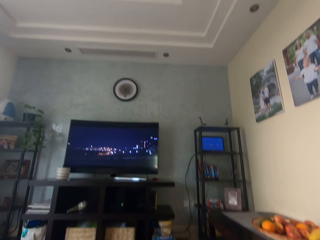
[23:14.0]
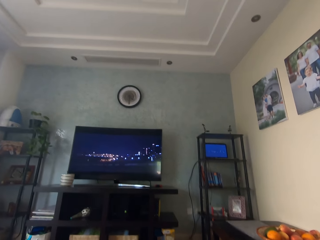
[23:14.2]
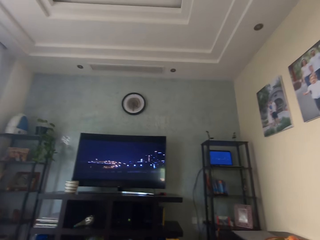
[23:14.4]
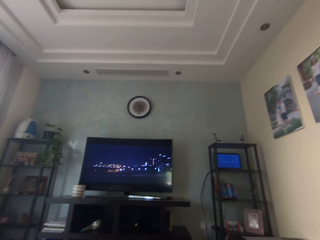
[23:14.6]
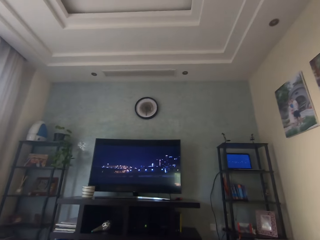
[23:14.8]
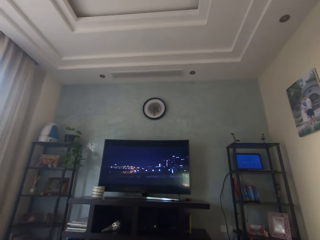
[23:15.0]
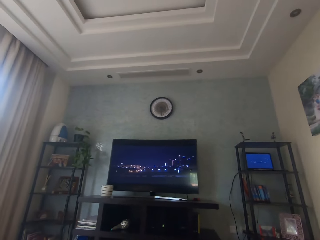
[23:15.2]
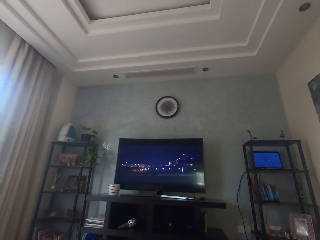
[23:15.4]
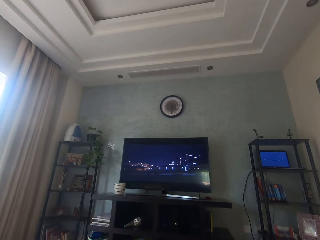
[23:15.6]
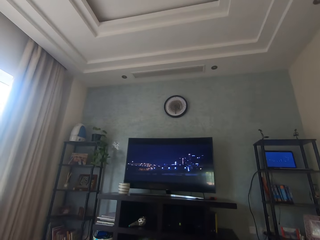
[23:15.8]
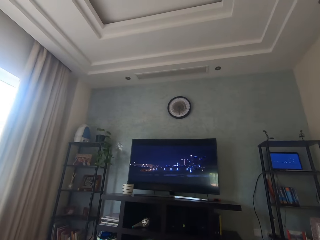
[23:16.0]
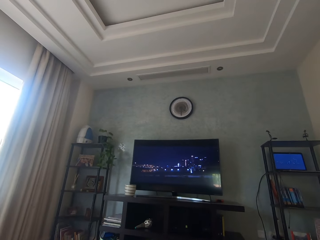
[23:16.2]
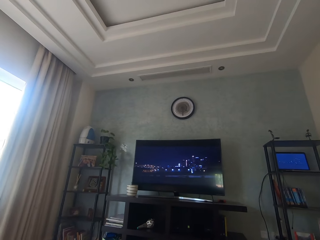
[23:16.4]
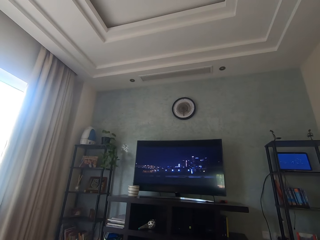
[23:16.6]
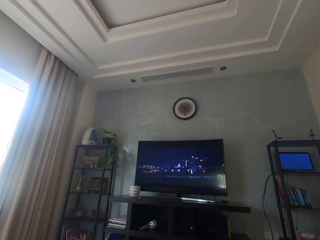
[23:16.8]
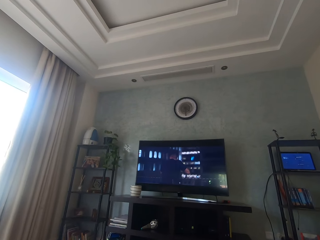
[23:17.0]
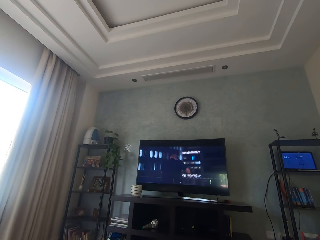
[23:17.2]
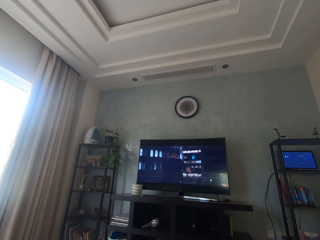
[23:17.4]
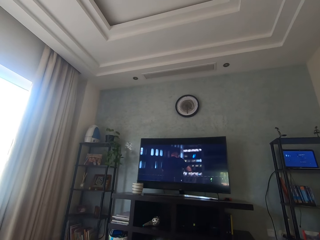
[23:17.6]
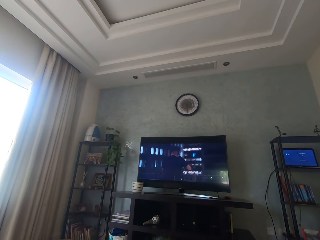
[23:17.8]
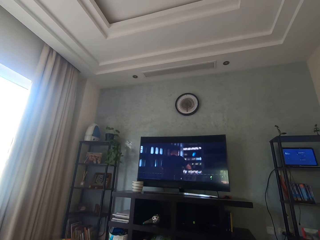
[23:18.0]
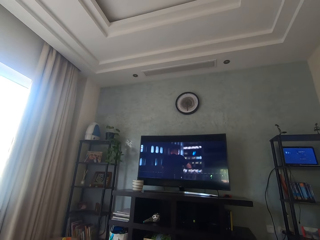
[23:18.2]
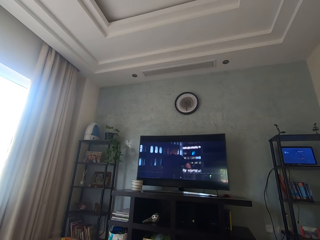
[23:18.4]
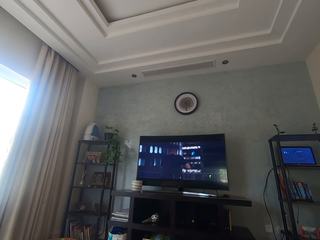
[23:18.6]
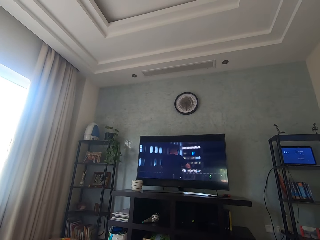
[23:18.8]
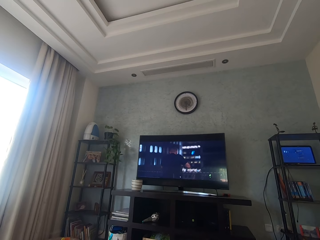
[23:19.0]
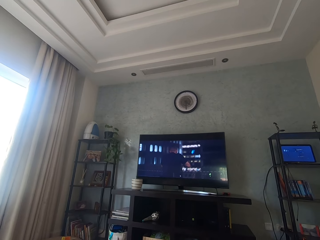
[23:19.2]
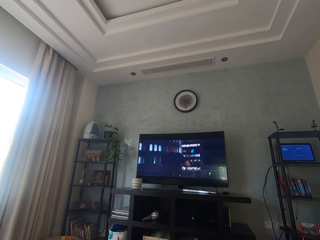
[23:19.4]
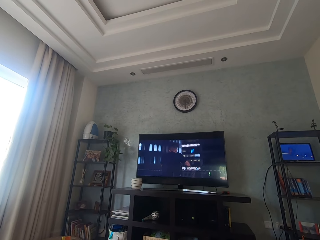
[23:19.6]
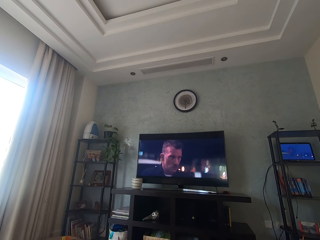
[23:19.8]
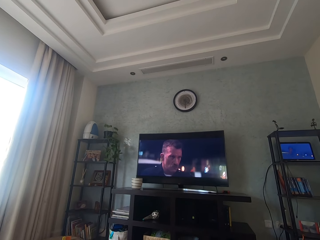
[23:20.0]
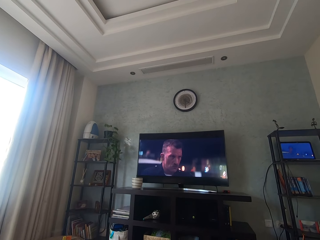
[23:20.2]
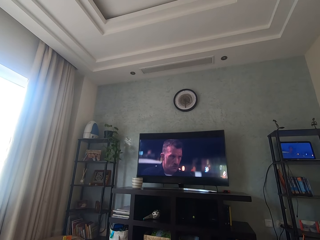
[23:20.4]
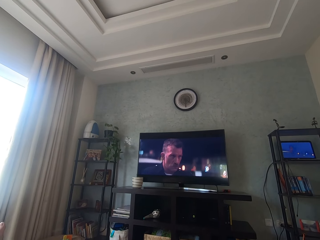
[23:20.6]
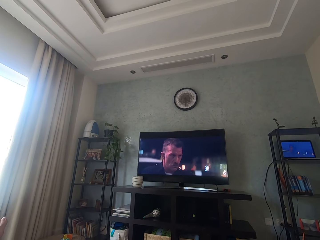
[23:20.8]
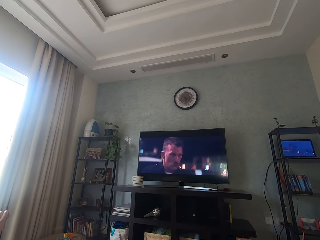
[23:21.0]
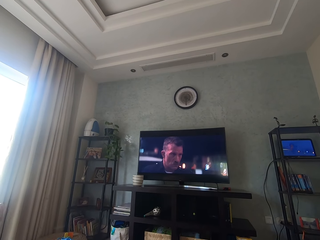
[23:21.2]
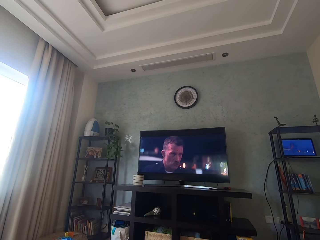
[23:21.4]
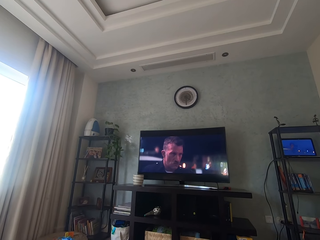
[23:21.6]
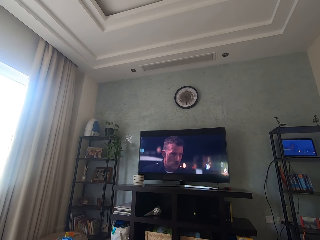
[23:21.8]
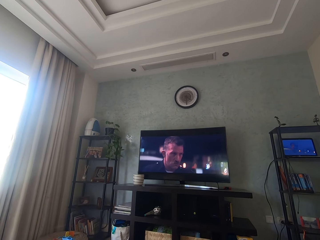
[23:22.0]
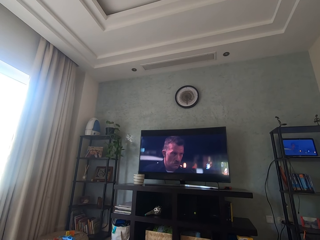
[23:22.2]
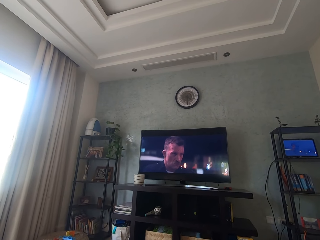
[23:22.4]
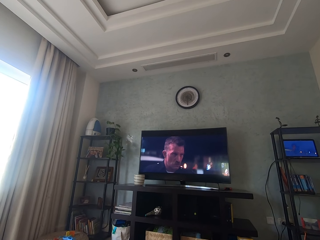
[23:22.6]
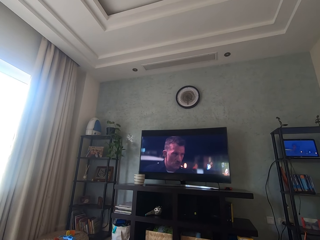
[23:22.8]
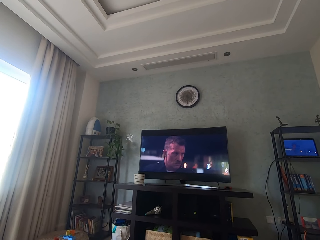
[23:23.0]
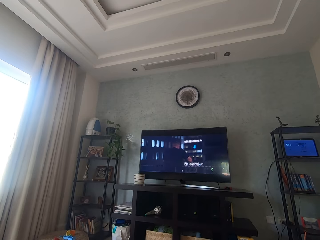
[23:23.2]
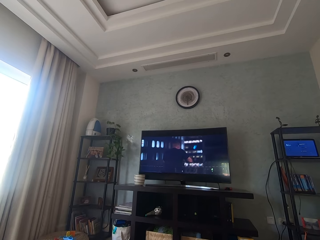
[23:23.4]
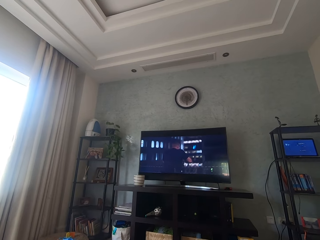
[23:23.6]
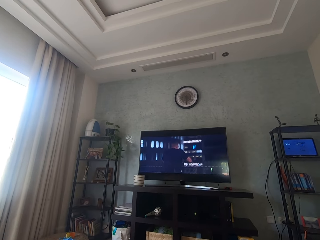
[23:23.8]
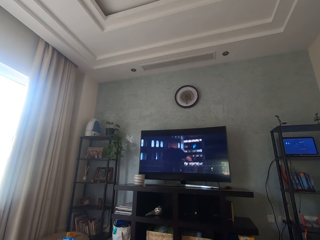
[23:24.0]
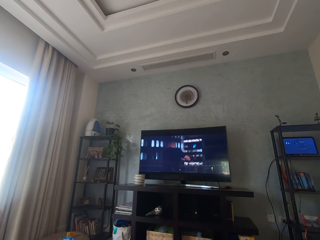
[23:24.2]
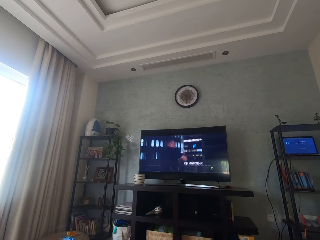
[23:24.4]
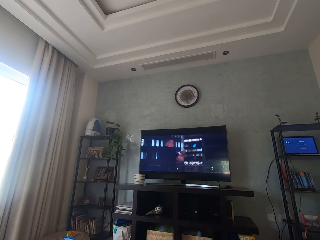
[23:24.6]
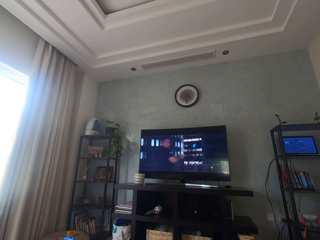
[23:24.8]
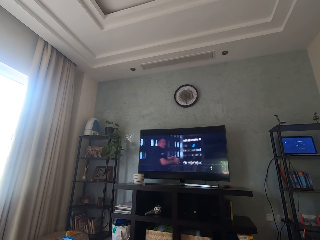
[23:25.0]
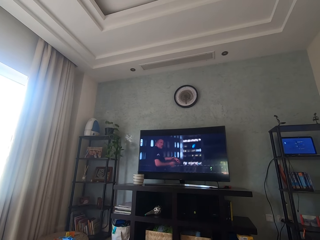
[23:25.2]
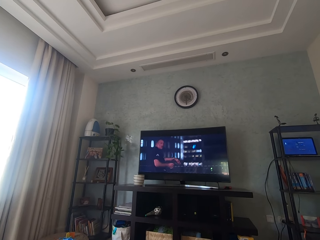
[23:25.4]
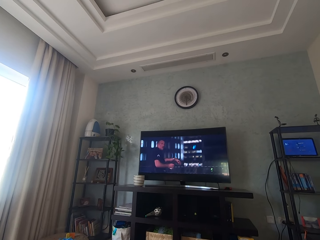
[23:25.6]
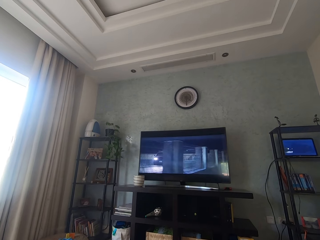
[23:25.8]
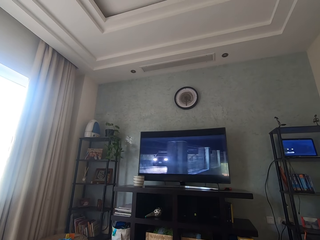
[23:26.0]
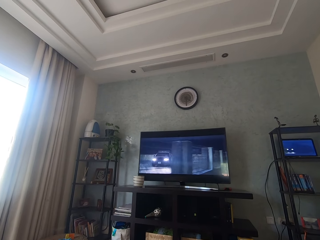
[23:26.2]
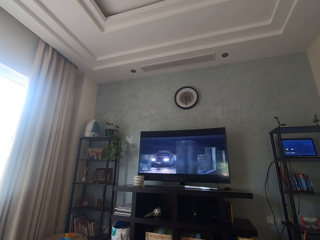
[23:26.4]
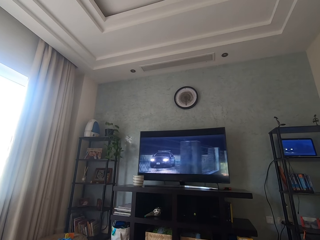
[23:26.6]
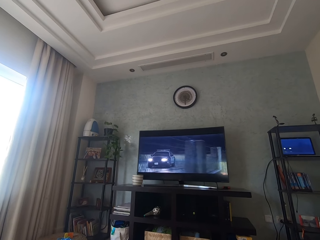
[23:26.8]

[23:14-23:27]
The camera wearer looks around. They watch television. They move the left hand. They watch television.

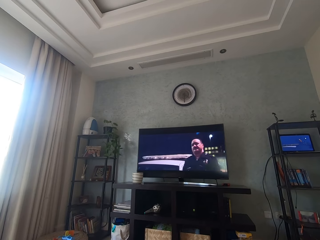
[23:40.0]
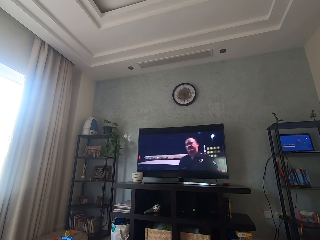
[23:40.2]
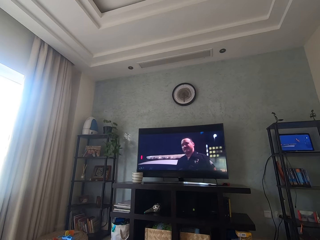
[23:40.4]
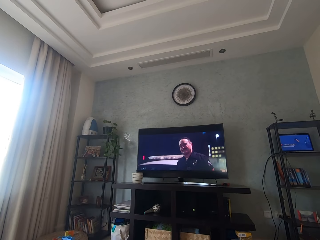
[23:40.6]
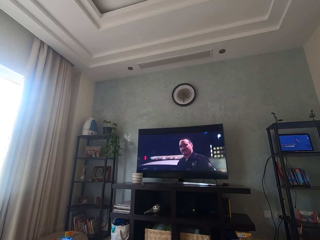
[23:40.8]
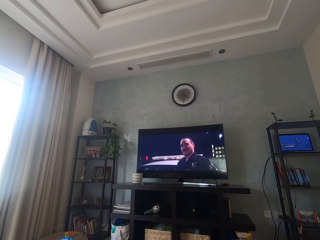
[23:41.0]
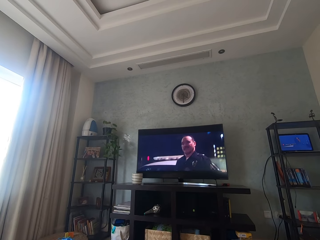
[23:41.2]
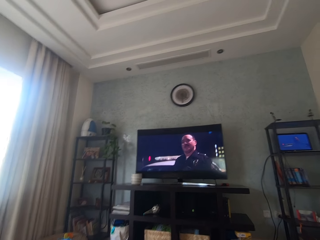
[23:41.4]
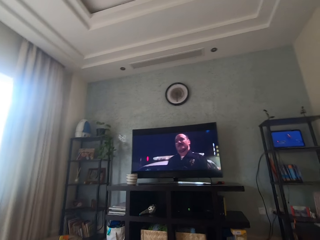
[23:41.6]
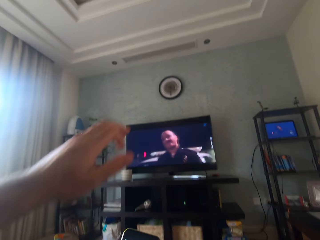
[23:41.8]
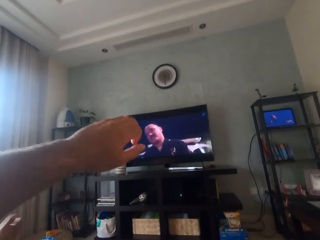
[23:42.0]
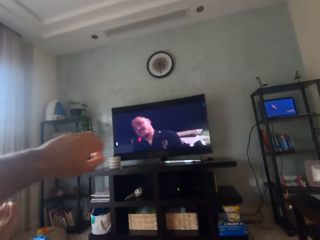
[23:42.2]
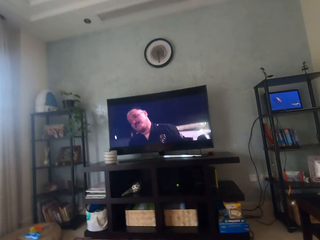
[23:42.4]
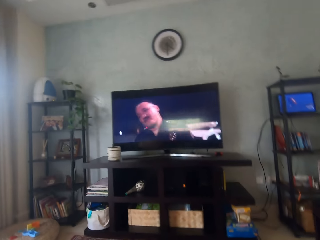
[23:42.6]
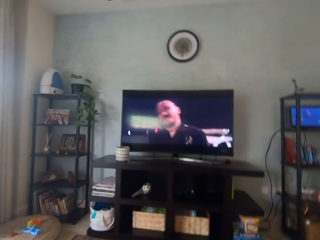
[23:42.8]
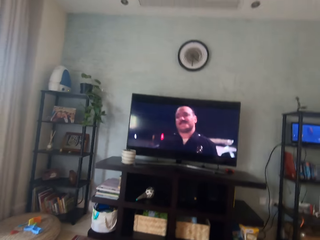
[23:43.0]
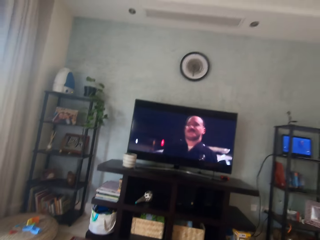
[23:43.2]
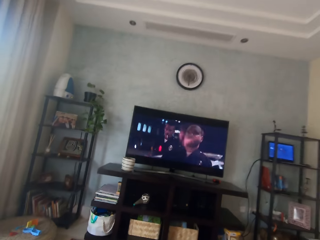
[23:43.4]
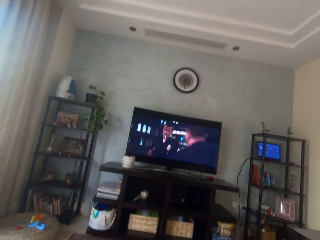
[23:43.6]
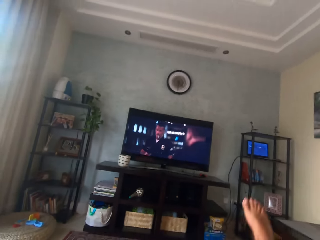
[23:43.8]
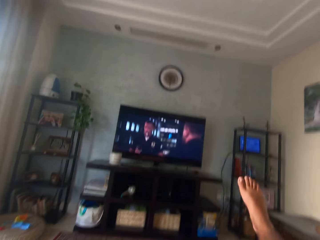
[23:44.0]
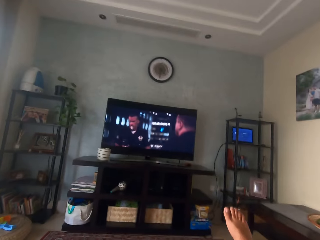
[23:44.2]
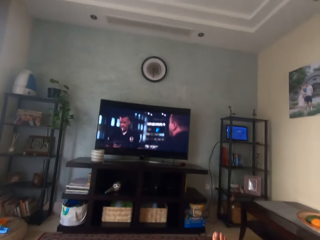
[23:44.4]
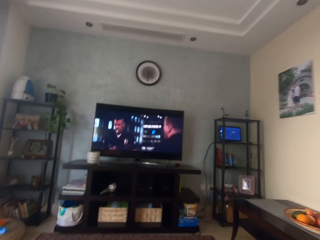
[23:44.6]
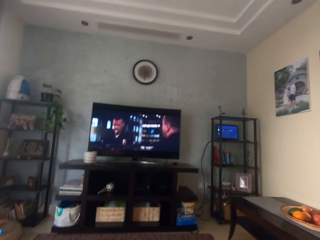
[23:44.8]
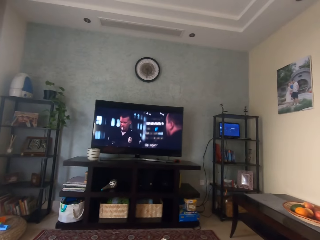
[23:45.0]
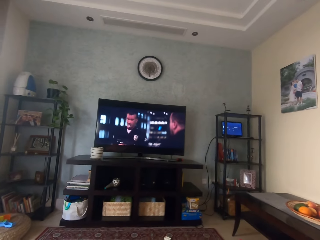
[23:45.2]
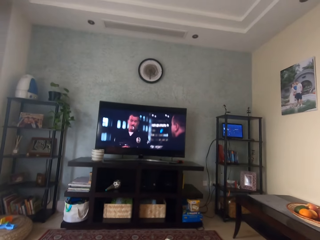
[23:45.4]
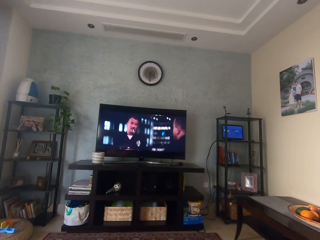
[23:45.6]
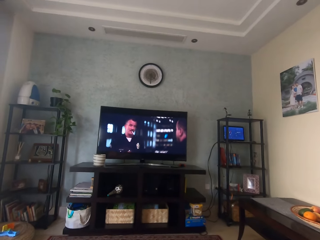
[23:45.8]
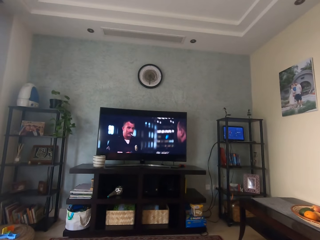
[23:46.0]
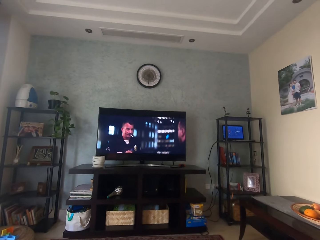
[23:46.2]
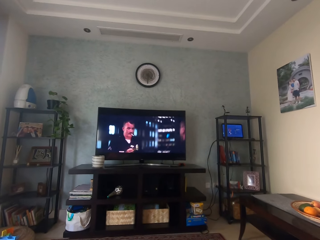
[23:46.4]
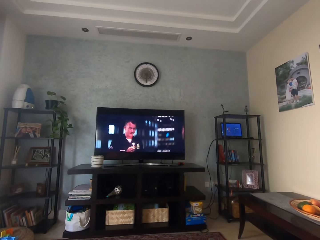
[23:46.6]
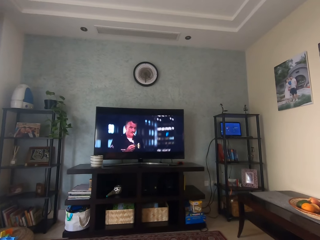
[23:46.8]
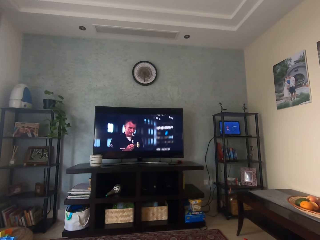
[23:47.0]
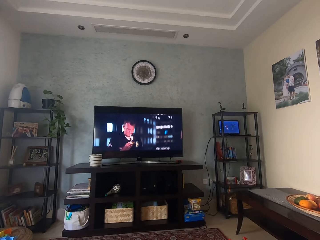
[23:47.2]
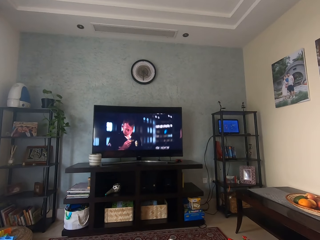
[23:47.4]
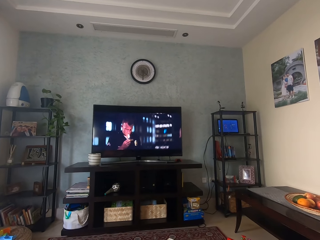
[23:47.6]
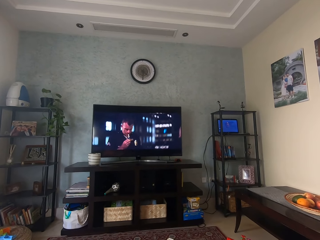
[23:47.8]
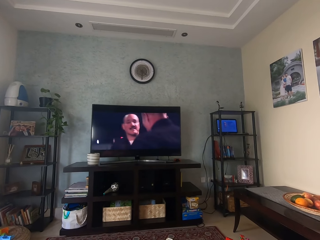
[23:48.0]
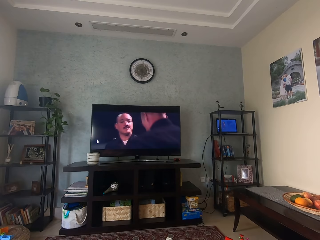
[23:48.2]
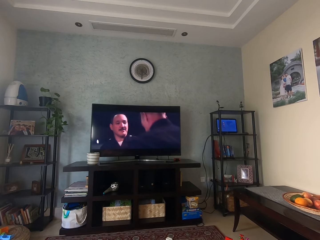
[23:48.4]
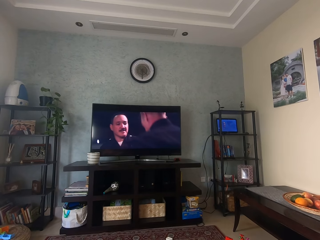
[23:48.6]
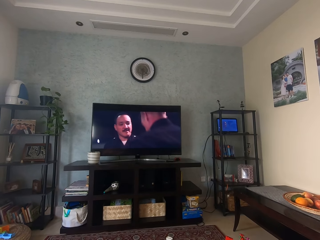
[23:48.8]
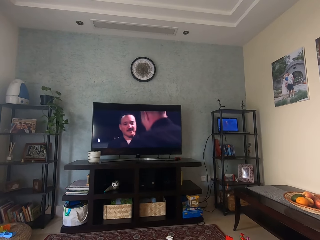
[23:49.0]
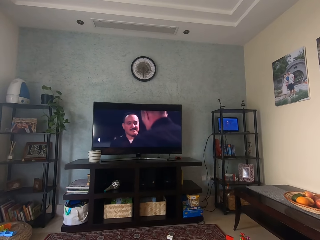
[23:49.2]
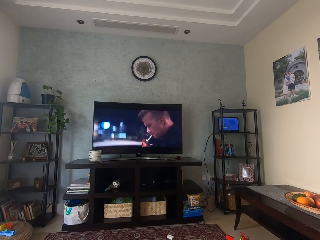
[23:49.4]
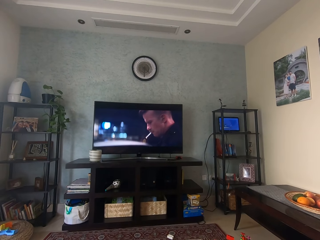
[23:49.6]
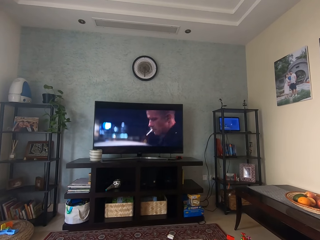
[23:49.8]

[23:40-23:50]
The camera wearer raises his left hand. He drops the left hand. He watches television. He lifts the right leg and puts his right leg on the floor. He watches a movie on the television.
